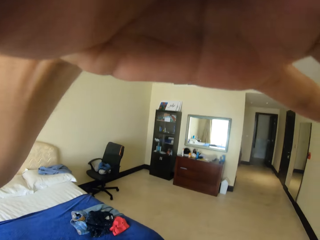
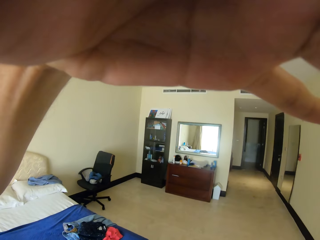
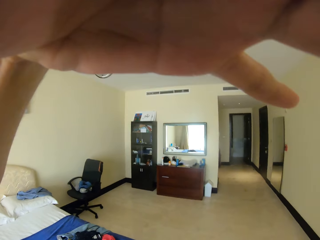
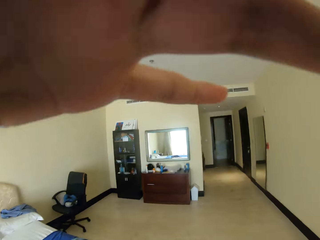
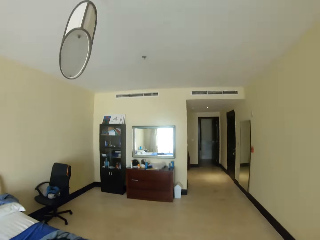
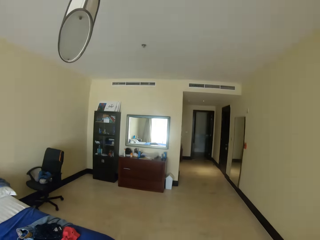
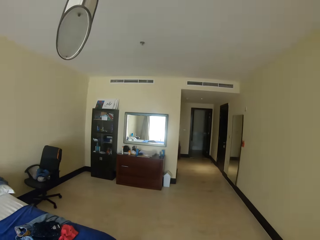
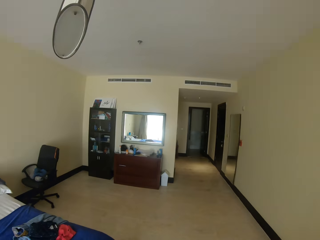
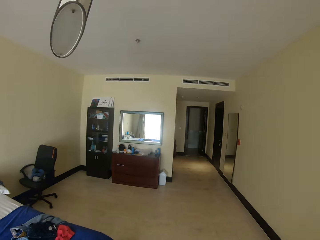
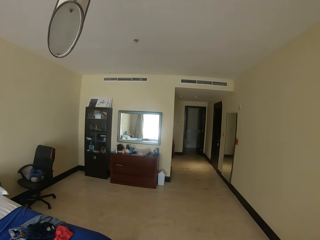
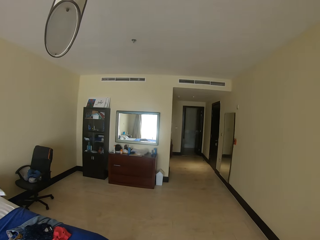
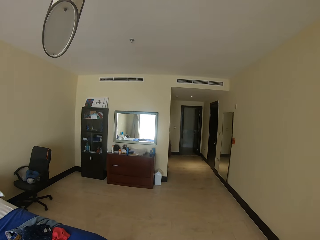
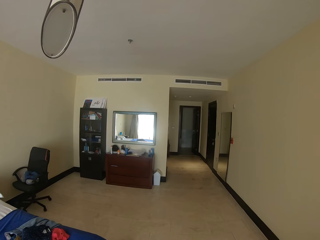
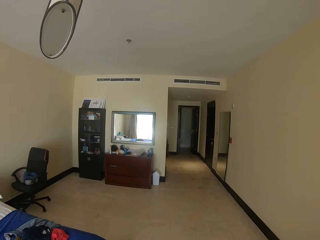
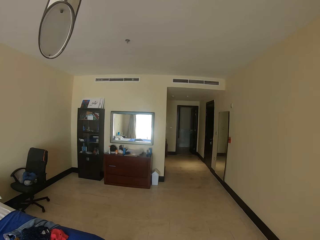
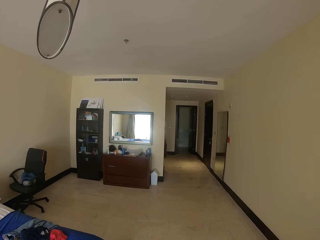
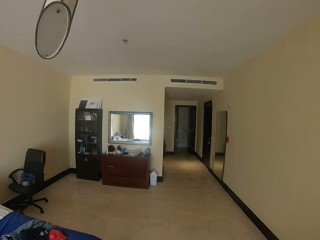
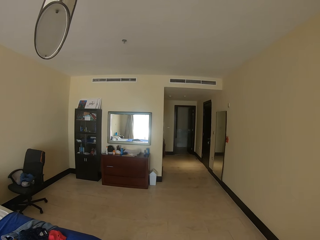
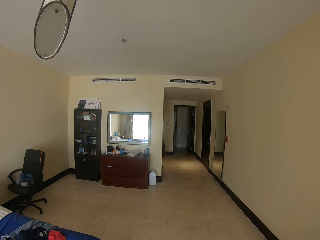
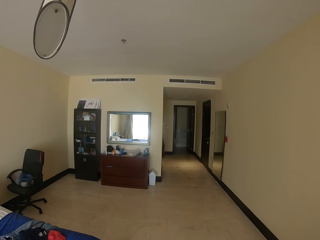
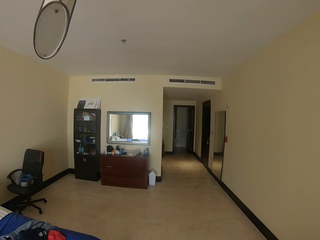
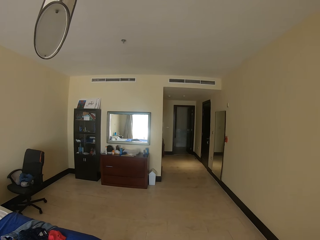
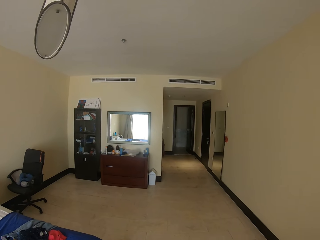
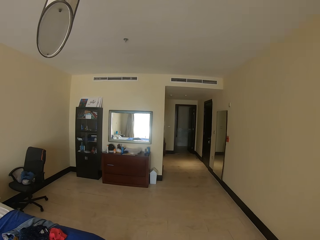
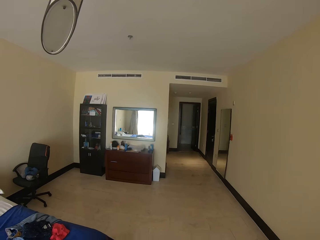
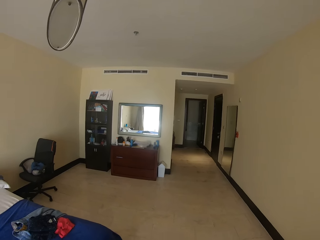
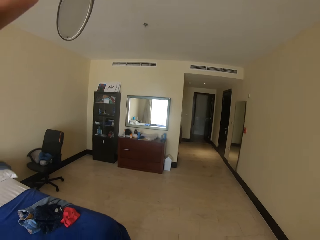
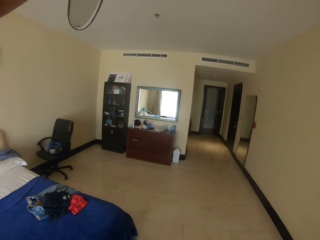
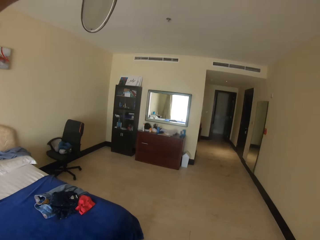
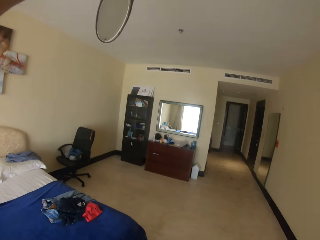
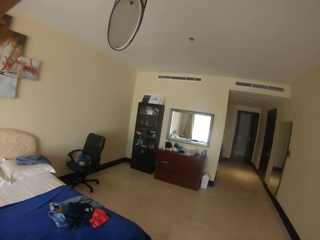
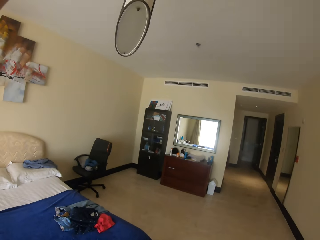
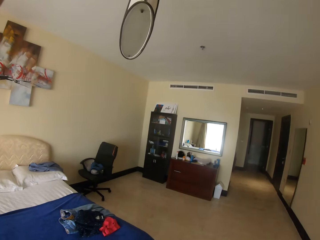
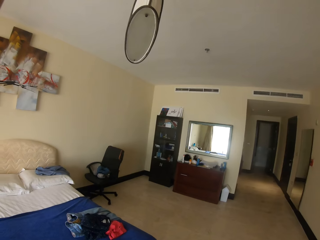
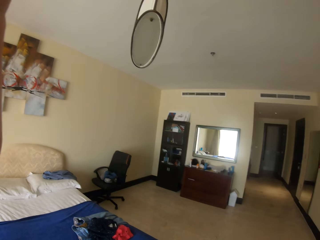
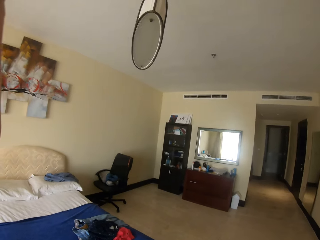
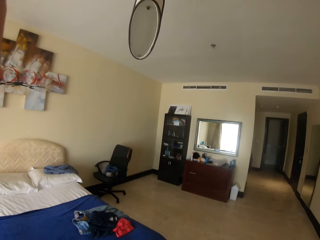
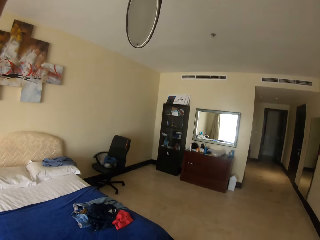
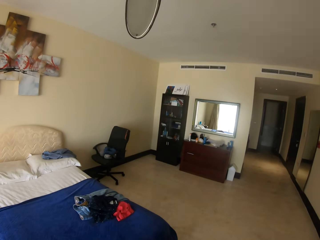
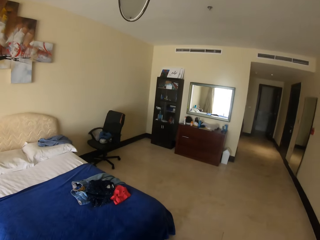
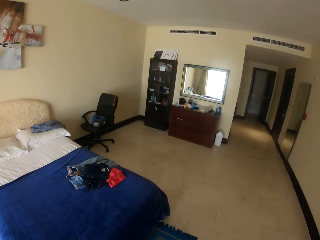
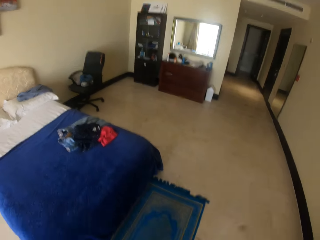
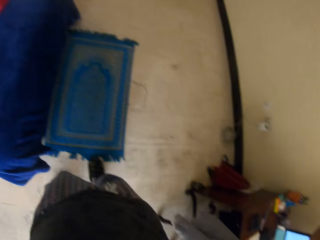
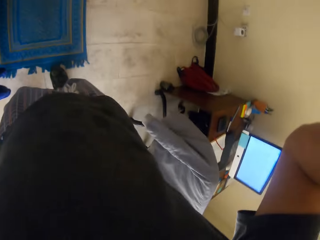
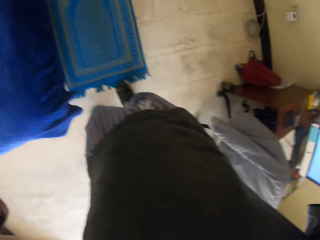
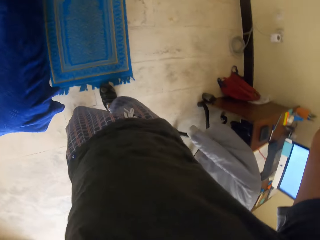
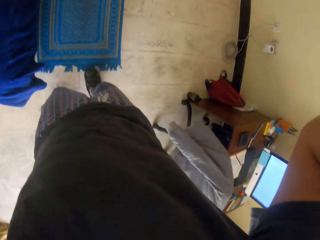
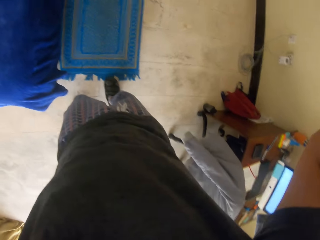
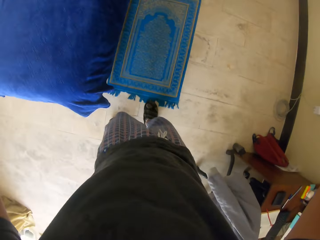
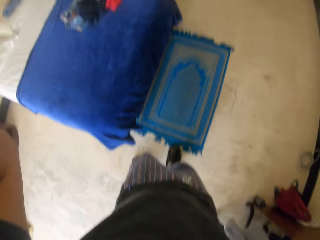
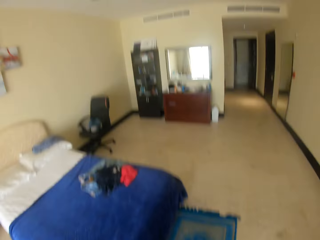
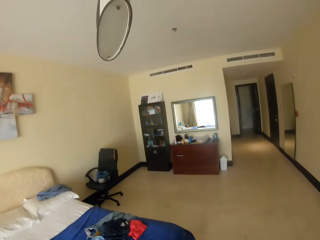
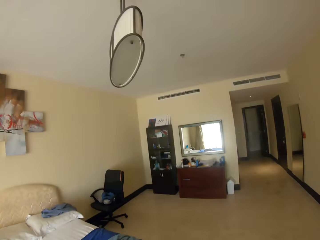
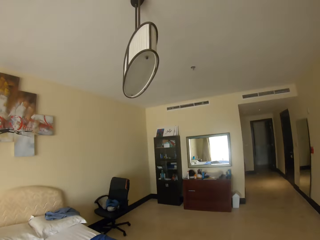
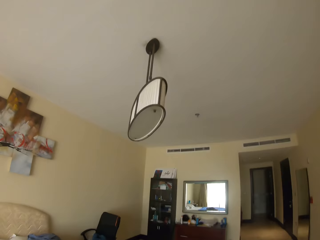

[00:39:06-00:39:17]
The camera wearer looks at an entrance. He fixes a camera on his head. He looks at a mat on the floor.

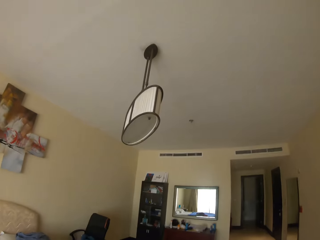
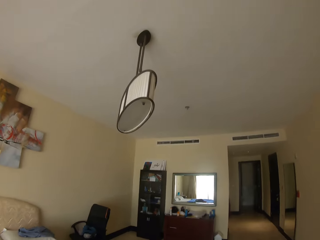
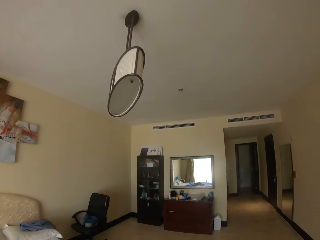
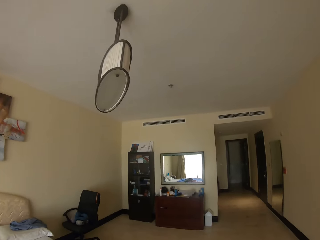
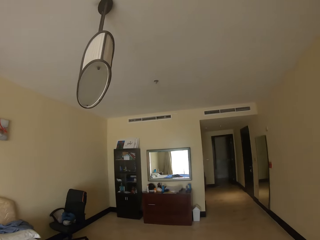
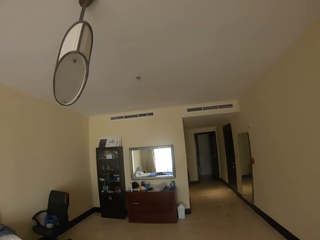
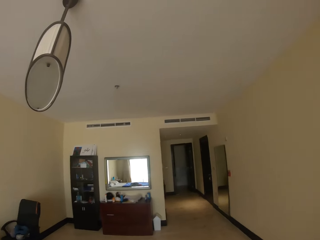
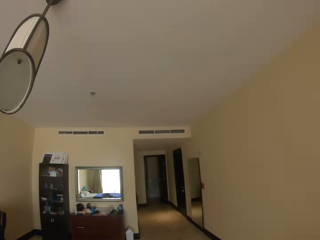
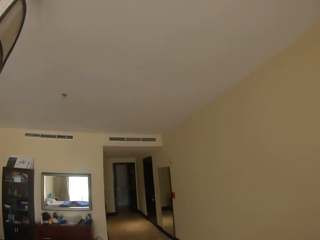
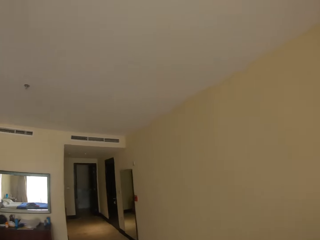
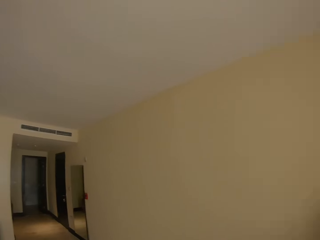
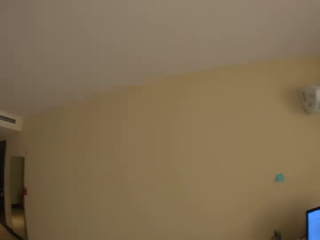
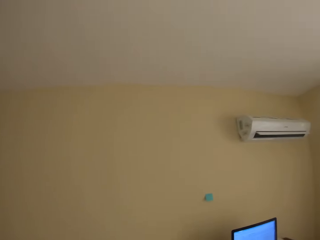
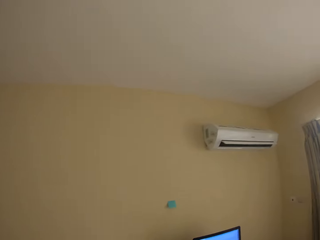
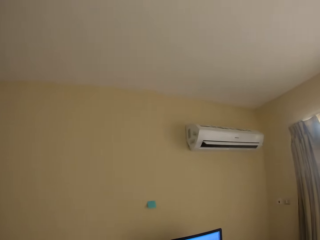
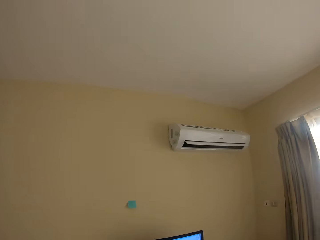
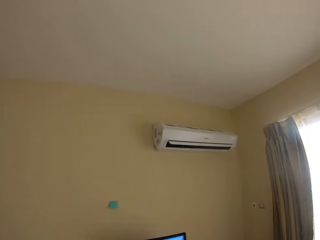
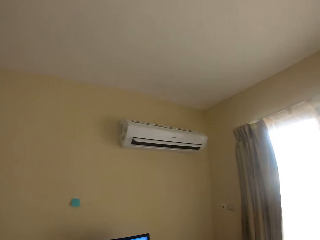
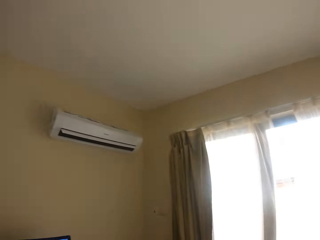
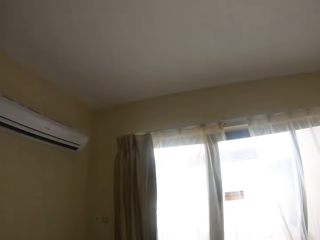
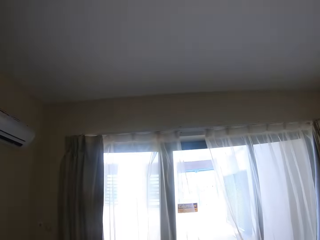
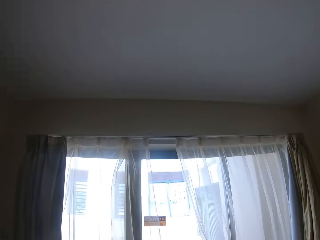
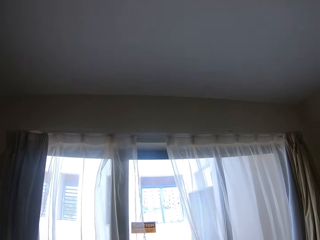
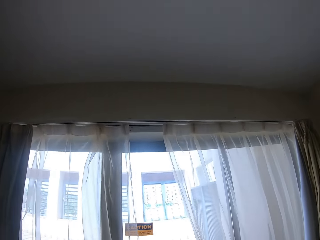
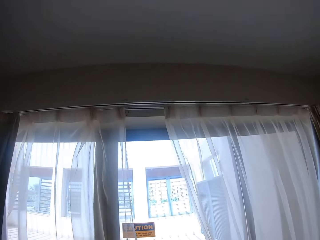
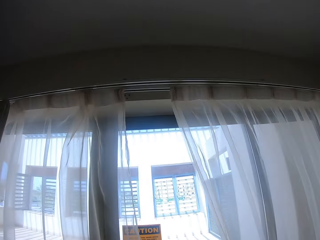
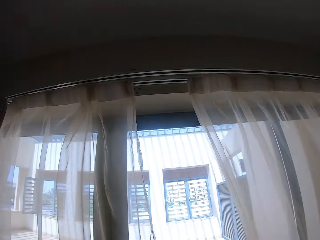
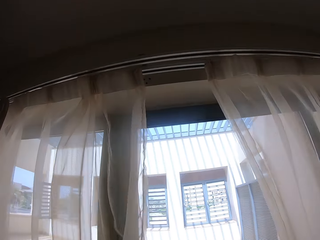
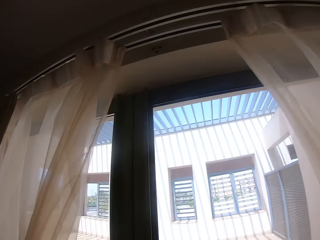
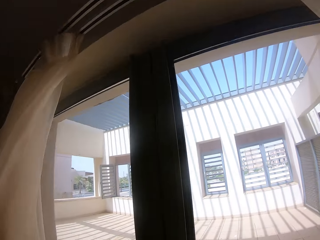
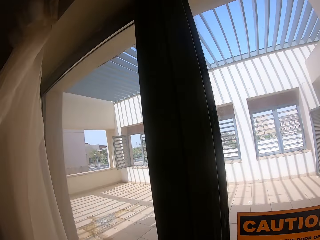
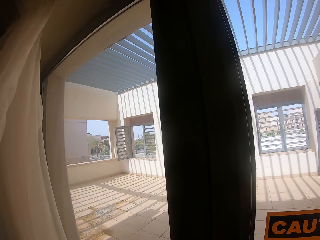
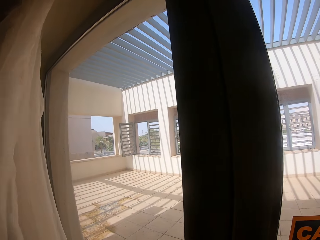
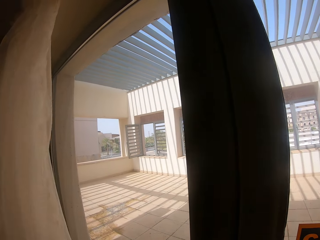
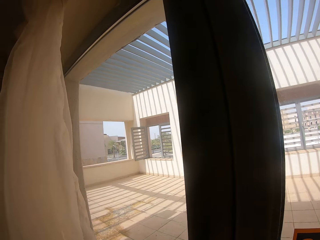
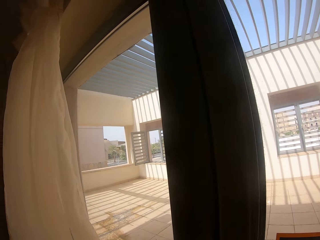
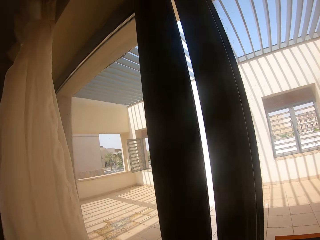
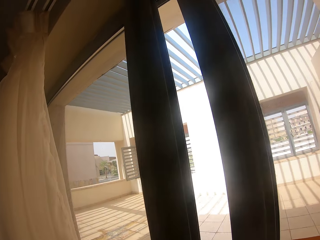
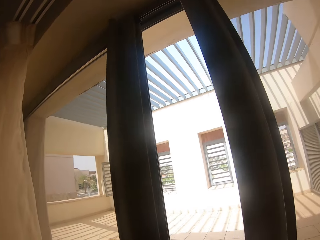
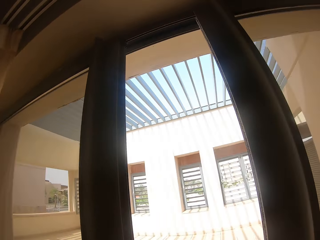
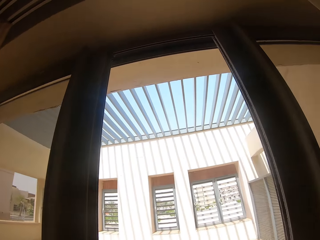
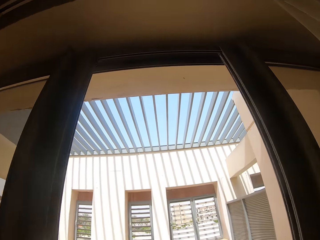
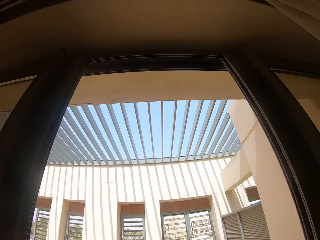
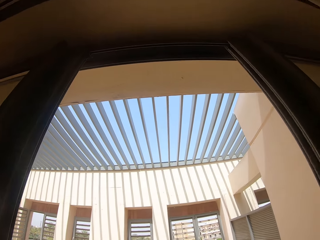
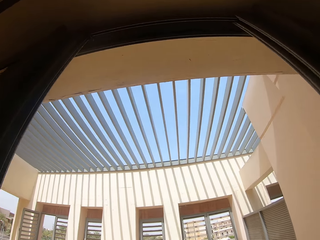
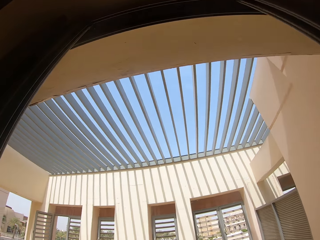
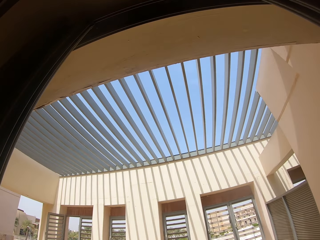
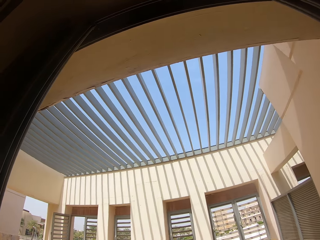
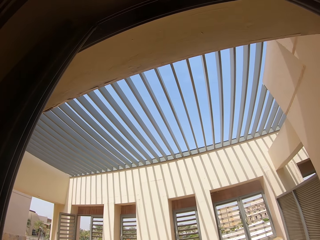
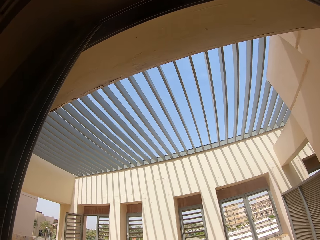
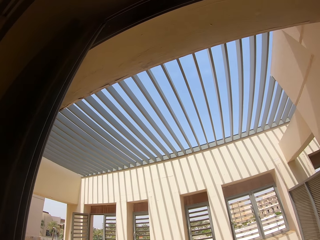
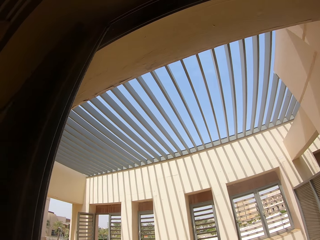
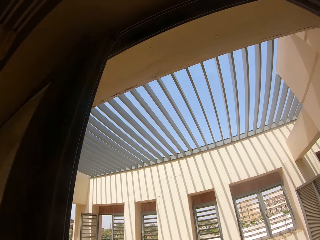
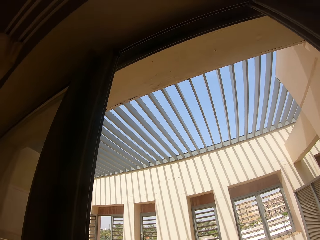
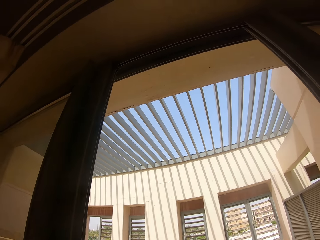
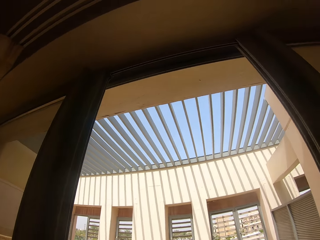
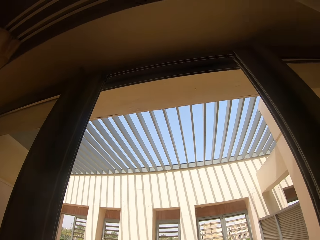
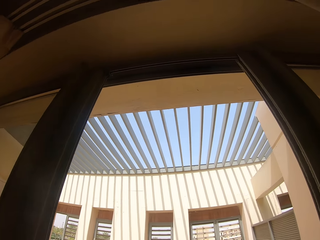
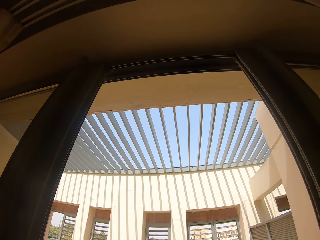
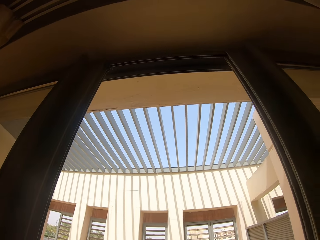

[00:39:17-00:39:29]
The camera wearer looks inside a room. They look around the room. They look at a corridor. They look at a wall. They look at a window. They walk towards the door. They draw the curtains. They open the door. They look through the window. They look outside the door.
